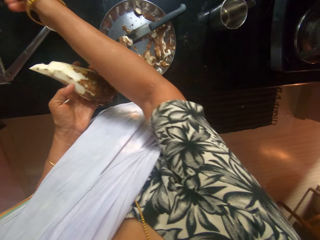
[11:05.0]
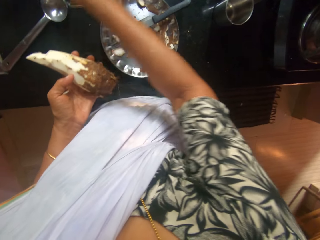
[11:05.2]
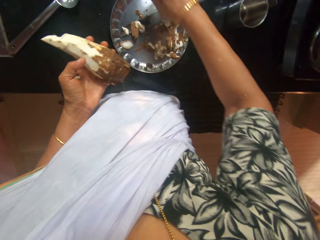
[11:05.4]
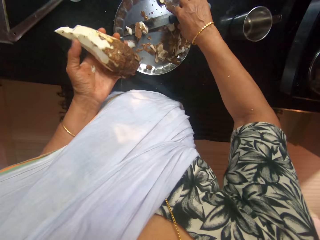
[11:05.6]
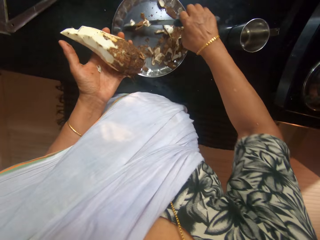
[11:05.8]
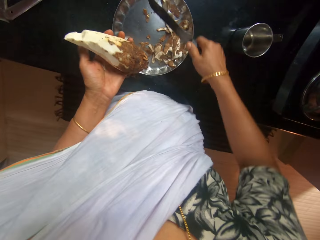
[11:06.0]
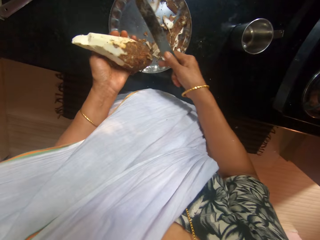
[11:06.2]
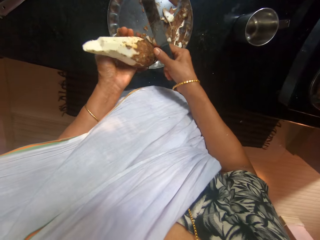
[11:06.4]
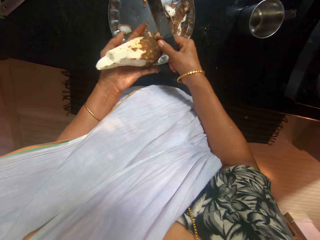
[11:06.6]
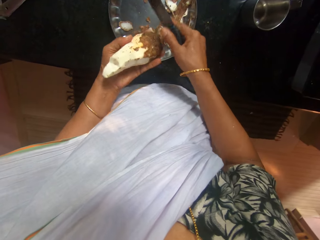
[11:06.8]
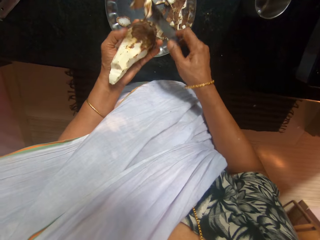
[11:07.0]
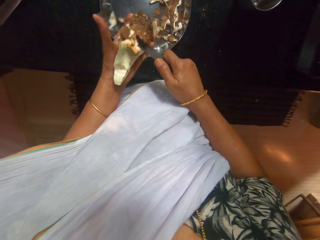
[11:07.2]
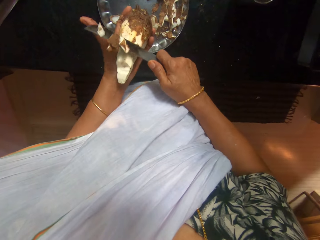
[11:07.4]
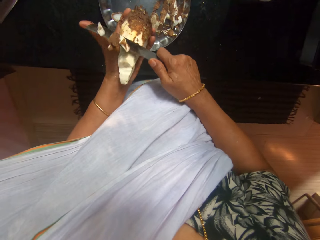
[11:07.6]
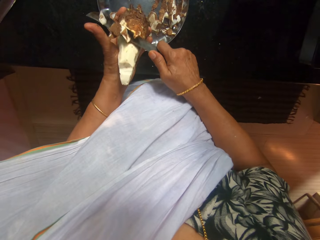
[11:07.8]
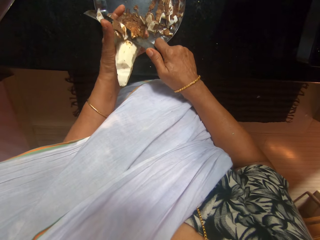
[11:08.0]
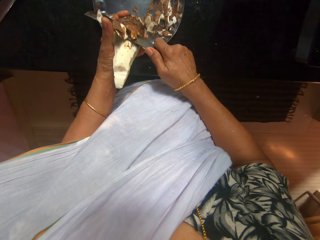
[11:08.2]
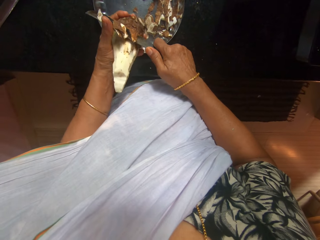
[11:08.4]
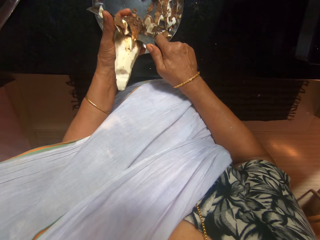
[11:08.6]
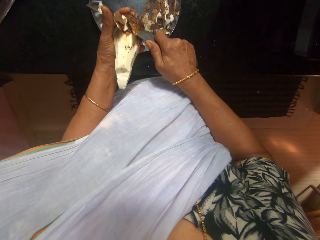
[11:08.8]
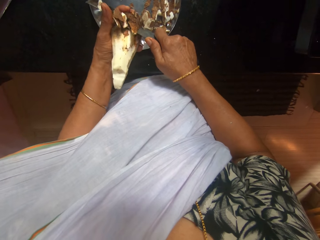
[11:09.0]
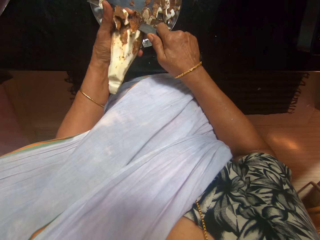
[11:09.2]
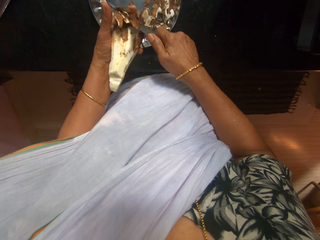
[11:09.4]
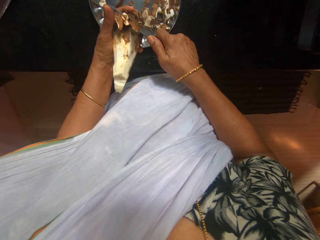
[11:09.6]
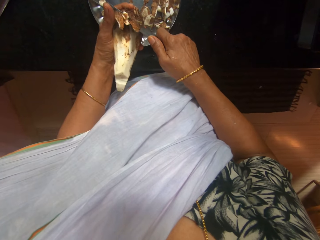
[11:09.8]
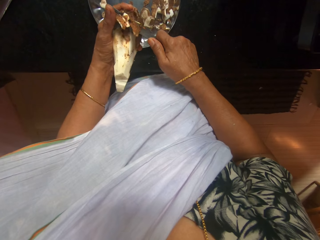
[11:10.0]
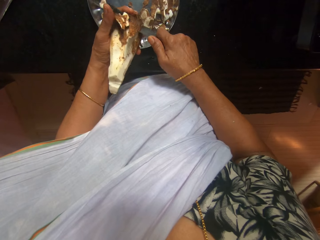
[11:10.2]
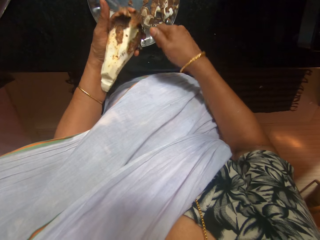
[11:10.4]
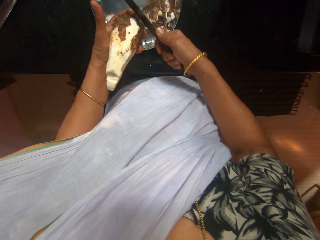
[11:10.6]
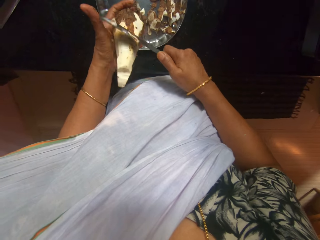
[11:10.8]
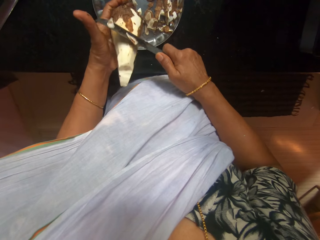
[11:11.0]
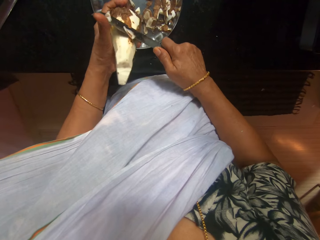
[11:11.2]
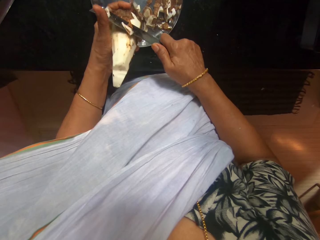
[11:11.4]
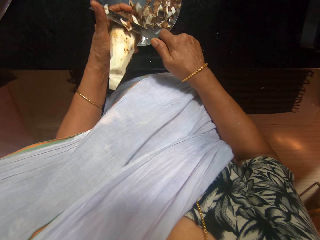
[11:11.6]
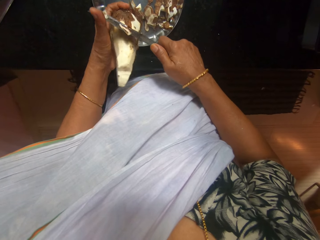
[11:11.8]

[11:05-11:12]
The camera wearer picks the knife from the tray pan on the counter table with her right hand. She holds the tuber of cocoyam with both hands. She turns the tuber of cocoyam with both hands. She holds the tuber of cocoyam with her left hand. She peels the tuber of cocoyam in her left hand into the tray pan with the knife in her right hand.

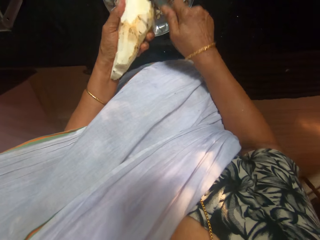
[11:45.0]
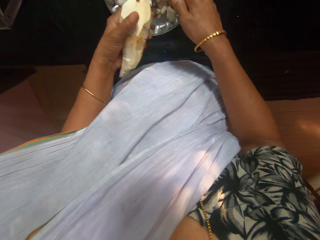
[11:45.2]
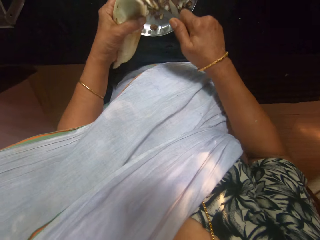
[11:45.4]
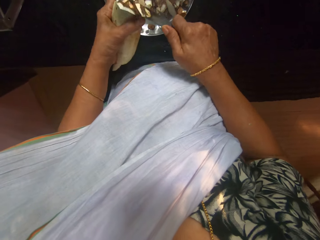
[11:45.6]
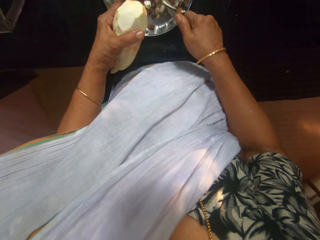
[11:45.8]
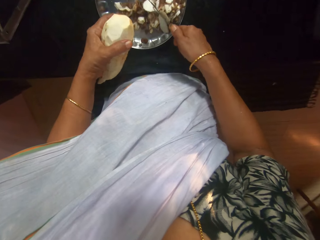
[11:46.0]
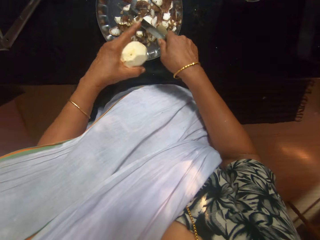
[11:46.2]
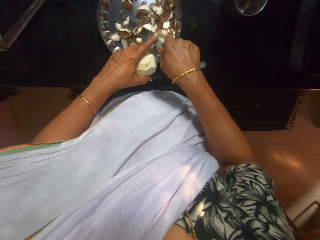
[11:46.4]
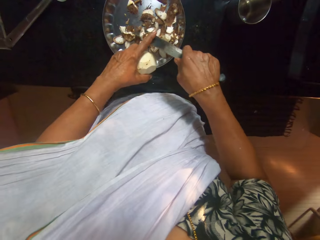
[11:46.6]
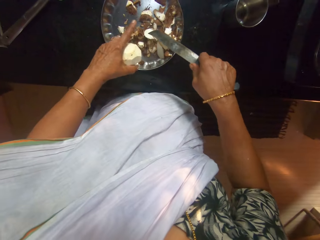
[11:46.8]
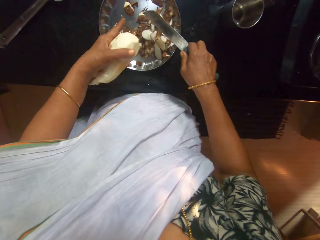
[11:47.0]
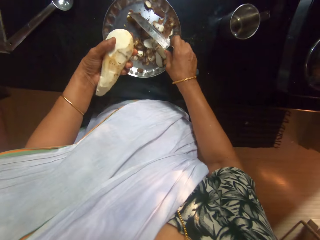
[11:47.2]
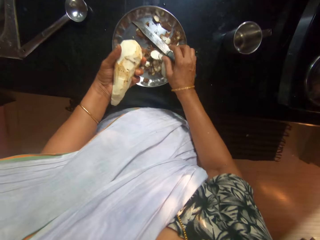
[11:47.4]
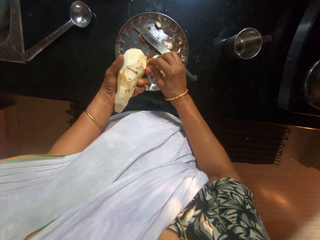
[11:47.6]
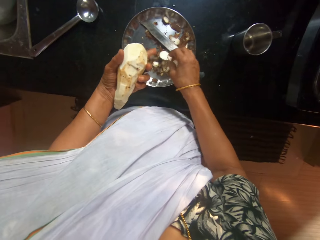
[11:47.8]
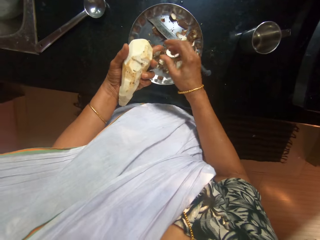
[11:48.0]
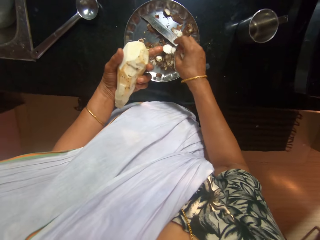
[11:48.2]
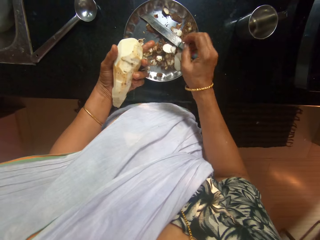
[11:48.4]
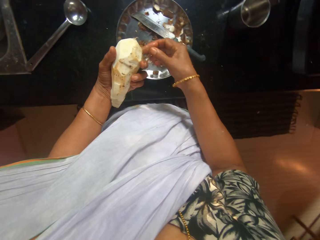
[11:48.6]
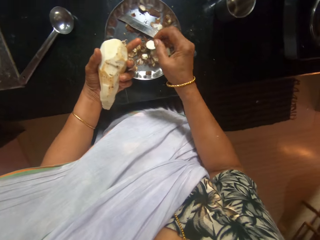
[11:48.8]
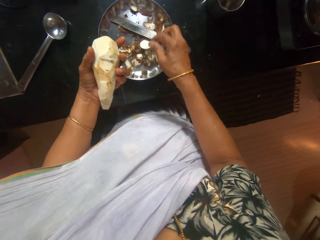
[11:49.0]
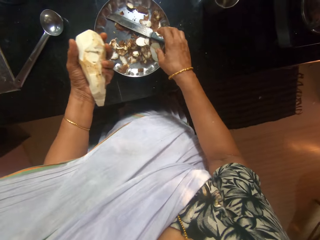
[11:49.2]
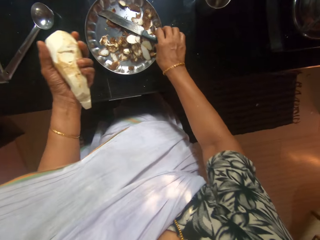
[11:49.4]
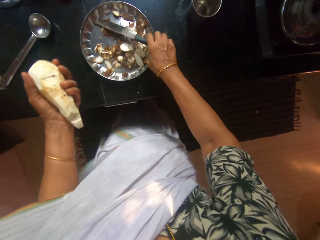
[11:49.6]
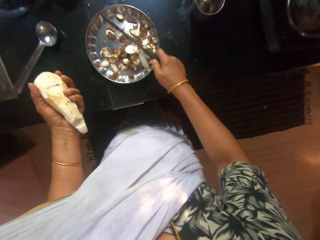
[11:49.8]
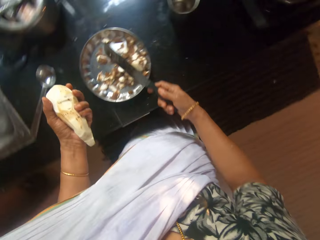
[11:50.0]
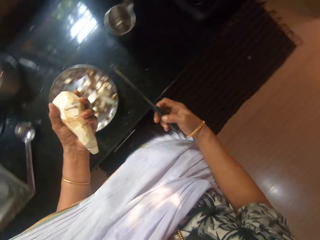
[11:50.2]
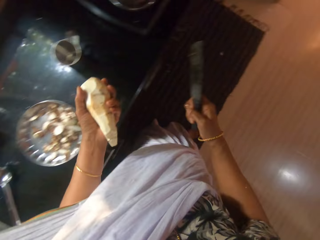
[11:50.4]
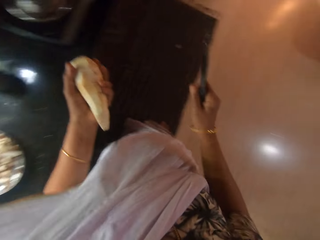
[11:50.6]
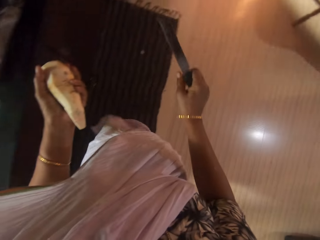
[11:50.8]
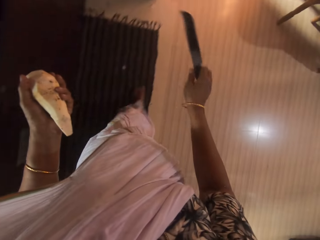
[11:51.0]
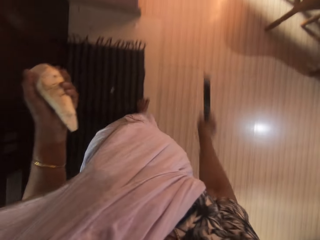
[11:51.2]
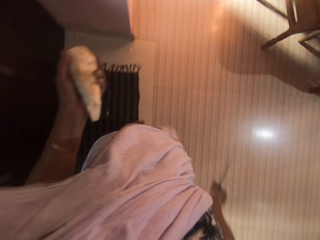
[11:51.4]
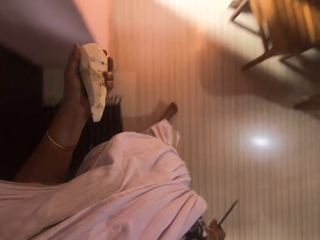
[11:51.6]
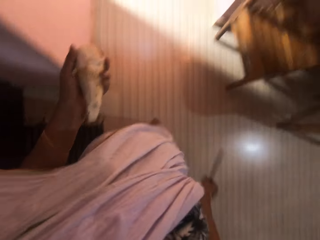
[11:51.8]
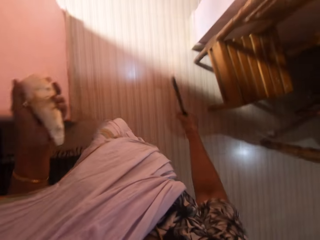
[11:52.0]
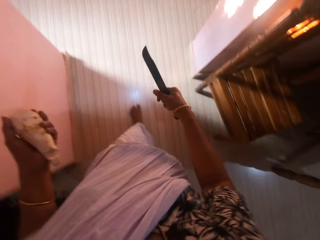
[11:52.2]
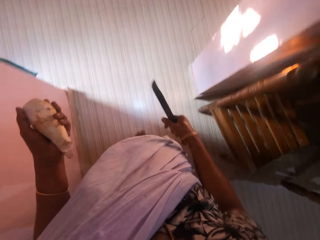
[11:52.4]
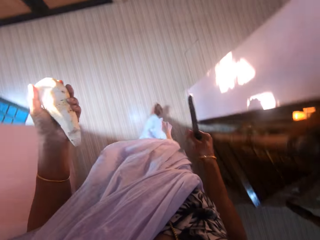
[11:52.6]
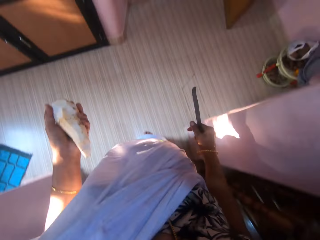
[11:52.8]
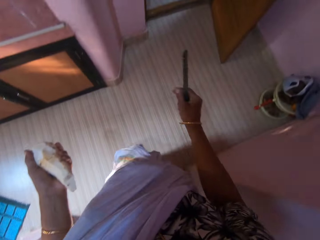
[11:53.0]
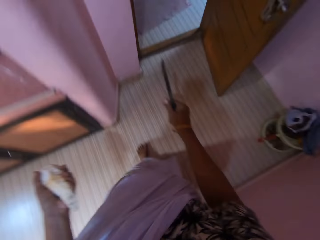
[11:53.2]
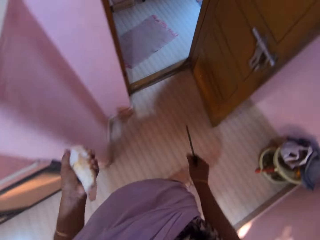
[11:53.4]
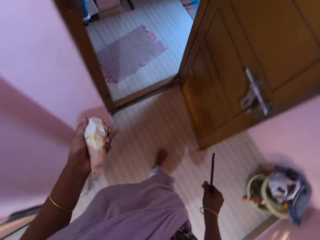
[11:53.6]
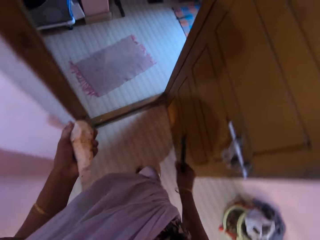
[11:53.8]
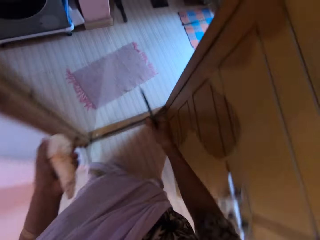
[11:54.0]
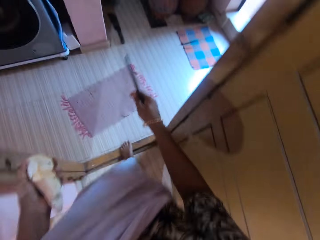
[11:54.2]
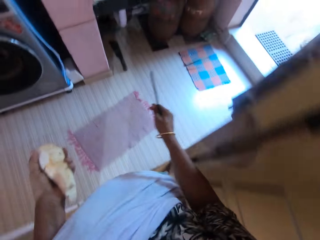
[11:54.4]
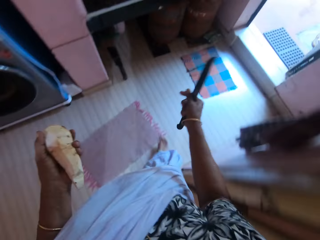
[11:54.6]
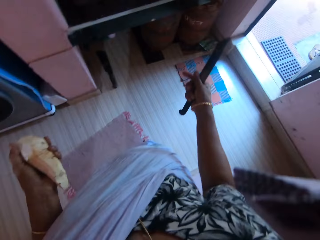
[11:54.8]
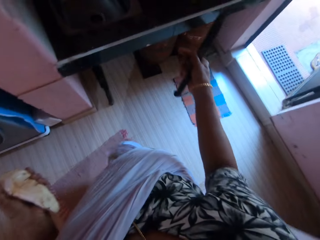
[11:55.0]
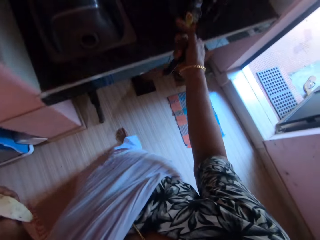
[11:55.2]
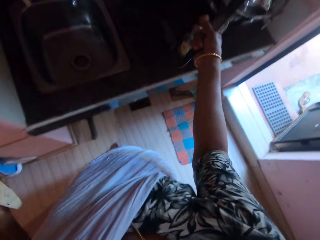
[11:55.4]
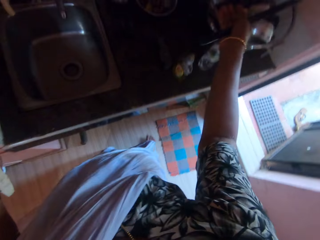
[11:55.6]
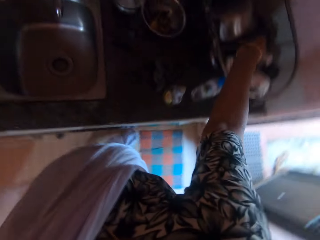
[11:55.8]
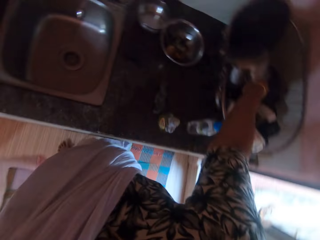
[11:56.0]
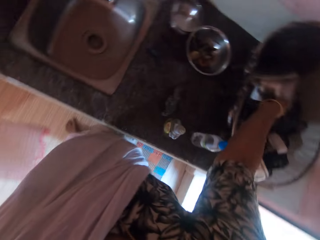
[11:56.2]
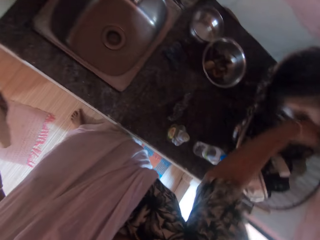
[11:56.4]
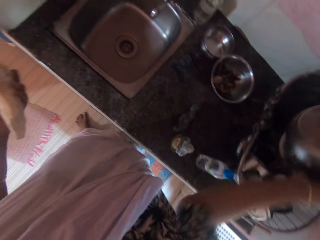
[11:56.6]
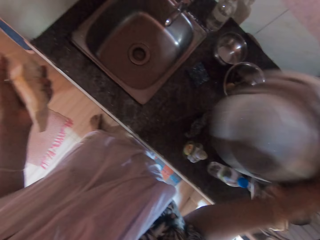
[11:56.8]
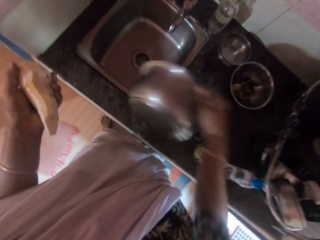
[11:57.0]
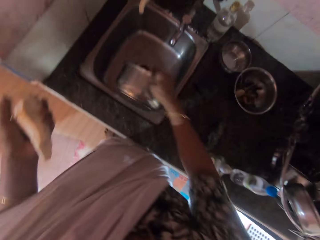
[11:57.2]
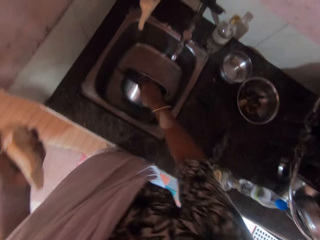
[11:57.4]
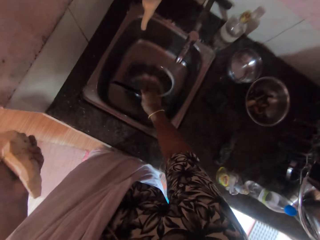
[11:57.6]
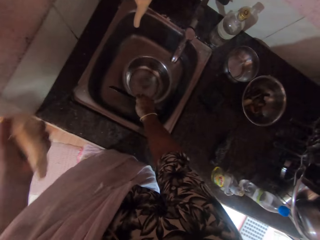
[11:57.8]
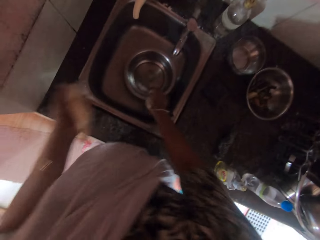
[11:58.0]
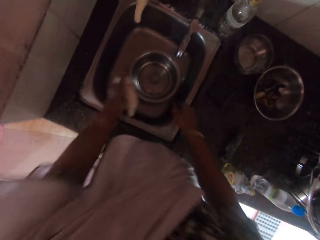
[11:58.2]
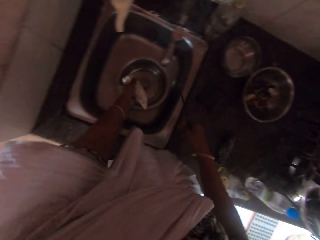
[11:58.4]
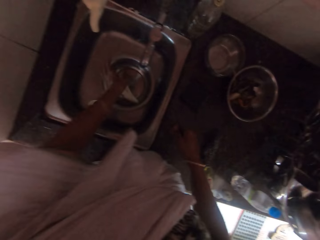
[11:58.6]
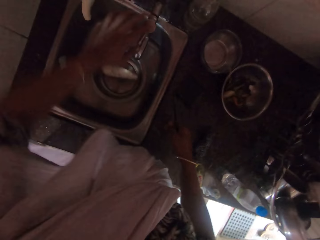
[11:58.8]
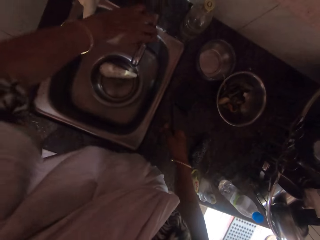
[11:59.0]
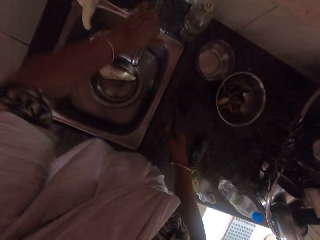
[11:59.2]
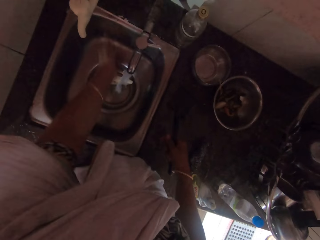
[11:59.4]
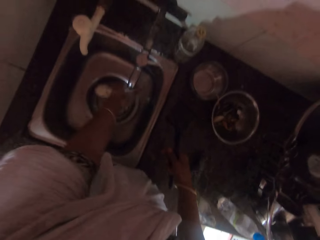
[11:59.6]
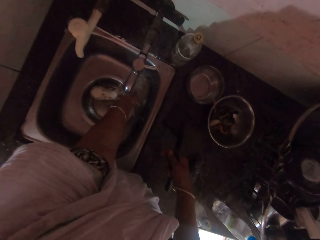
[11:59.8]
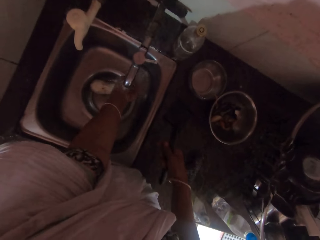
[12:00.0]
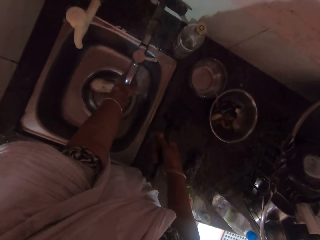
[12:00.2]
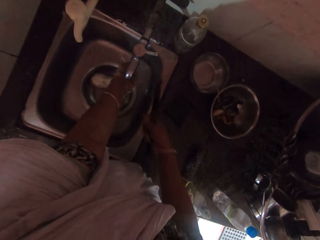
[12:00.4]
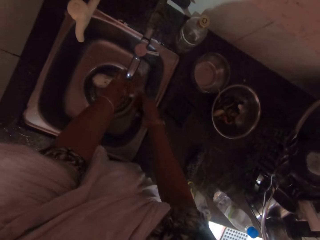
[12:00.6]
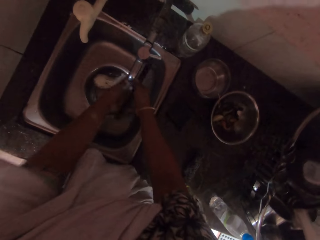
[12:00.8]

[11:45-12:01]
The camera wearer slides some cocoyam peels from the knife in her right hand to the tray pan with her left hand. She places the knife on the tray pan with her right hand. She picks a cocoyam peel from her left hand with her right hand. She drops the cocoyam peel in the tray pan with her right hand. She scrubs off a cocoyam peel from her left hand with her right hand. She drops the cocoyam peel in the tray pan with her right hand. She picks the knife from the tray pan on the counter table with her right hand. She takes the yam. She walks into the dish washroom. She picks the plate from the plate rack on the counter table with her right hand. She puts the plate in the sink with her right hand. She puts the tuber of cocoyam in the plate with her left hand. She holds the tap with her left hand. She turns on the tap with her left hand. She washes her left hand in the sink.
